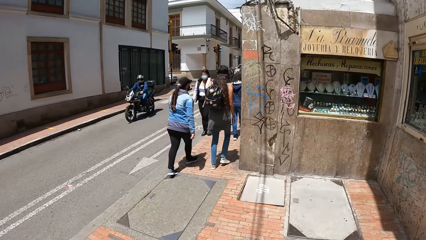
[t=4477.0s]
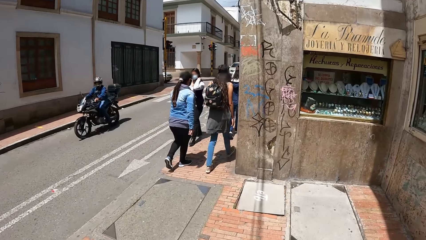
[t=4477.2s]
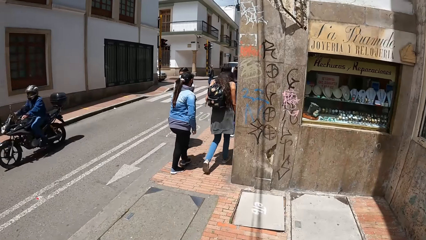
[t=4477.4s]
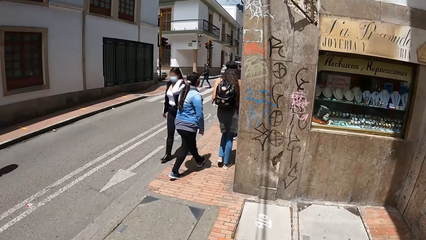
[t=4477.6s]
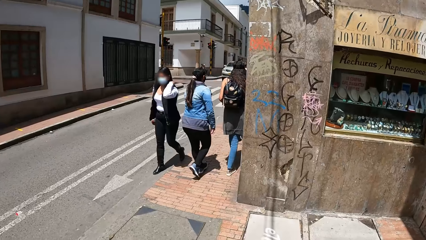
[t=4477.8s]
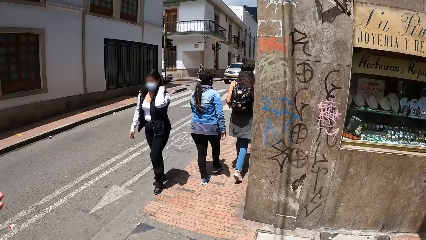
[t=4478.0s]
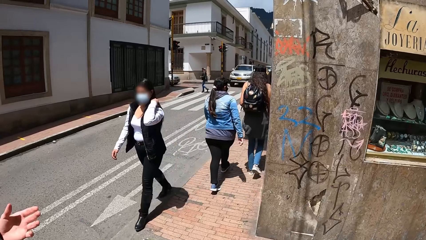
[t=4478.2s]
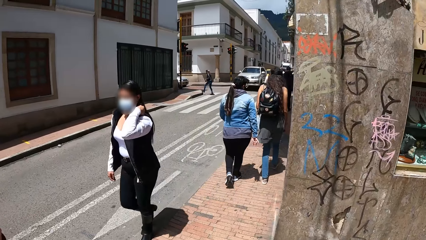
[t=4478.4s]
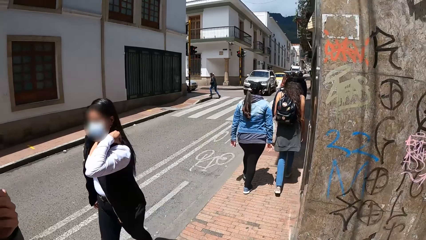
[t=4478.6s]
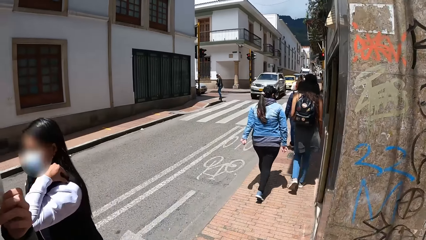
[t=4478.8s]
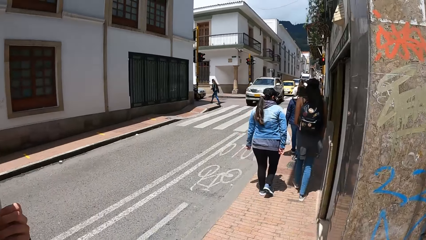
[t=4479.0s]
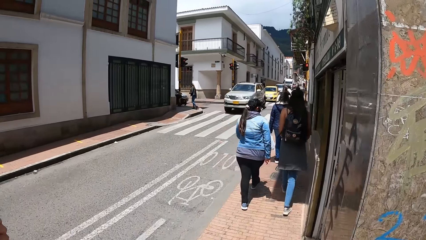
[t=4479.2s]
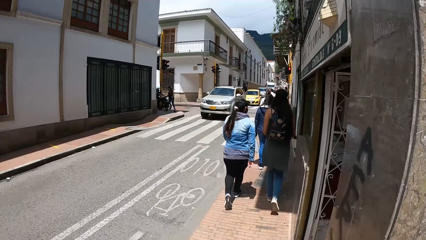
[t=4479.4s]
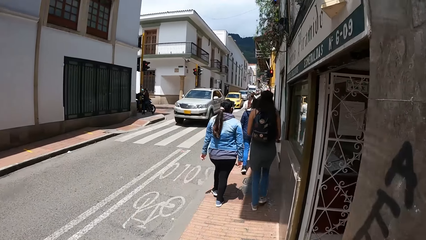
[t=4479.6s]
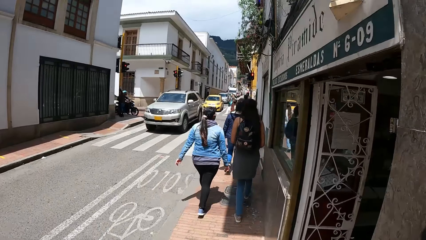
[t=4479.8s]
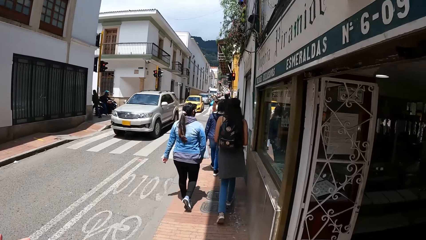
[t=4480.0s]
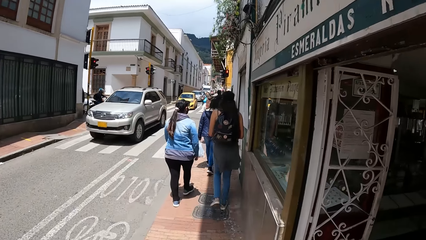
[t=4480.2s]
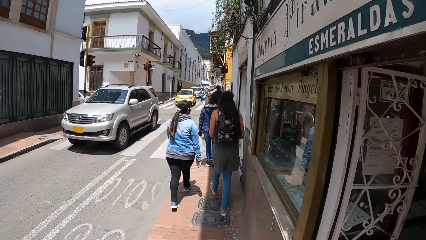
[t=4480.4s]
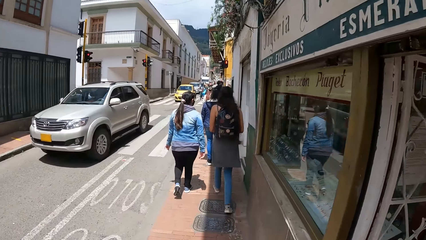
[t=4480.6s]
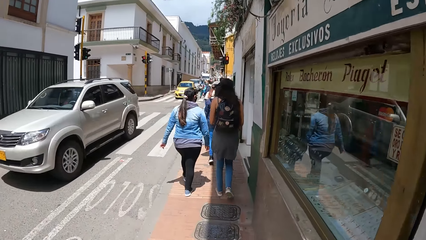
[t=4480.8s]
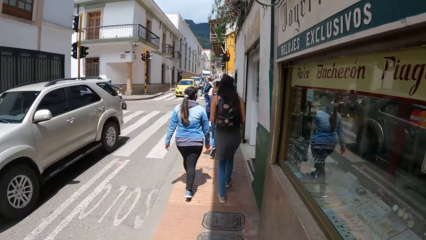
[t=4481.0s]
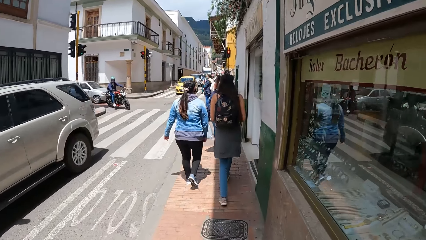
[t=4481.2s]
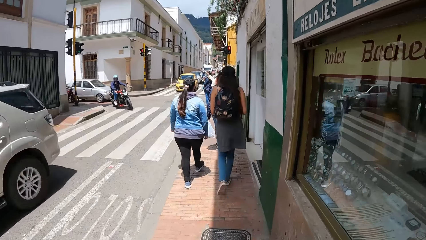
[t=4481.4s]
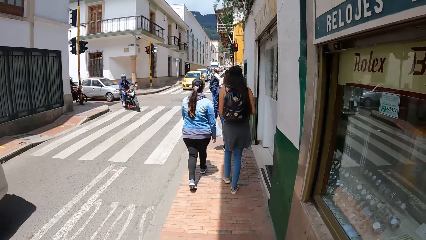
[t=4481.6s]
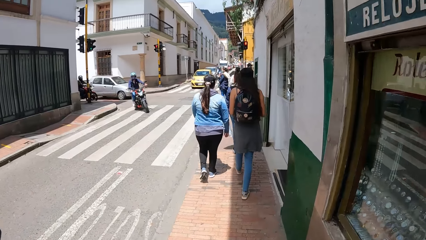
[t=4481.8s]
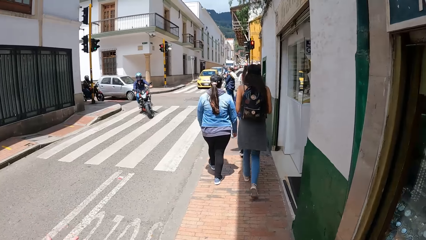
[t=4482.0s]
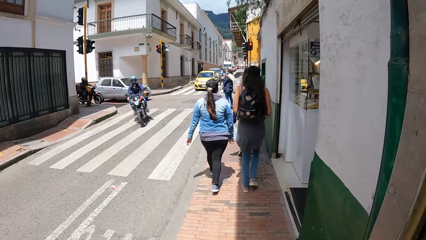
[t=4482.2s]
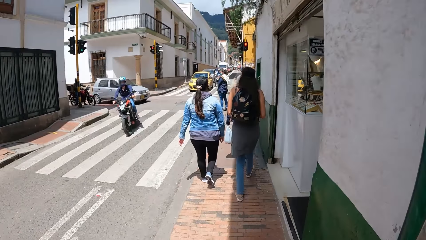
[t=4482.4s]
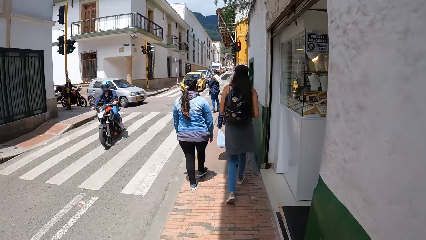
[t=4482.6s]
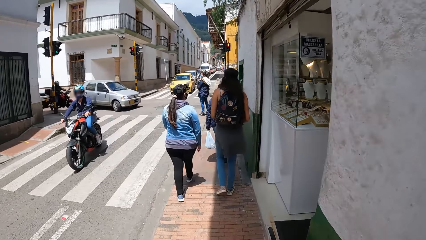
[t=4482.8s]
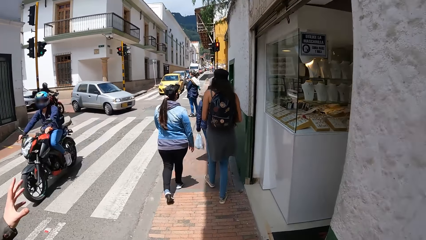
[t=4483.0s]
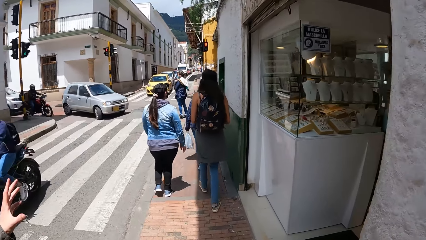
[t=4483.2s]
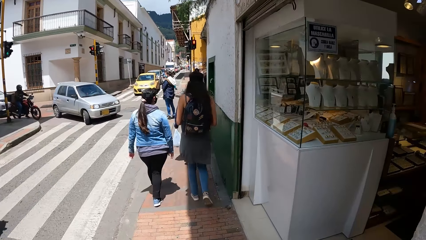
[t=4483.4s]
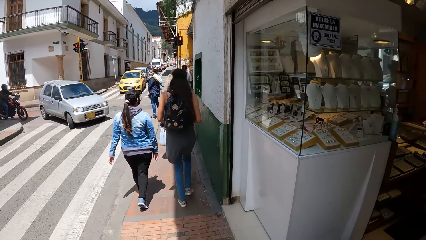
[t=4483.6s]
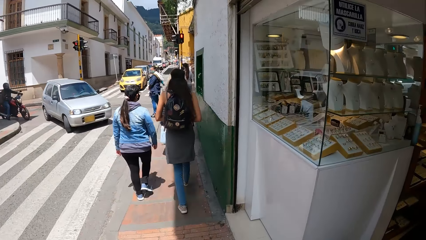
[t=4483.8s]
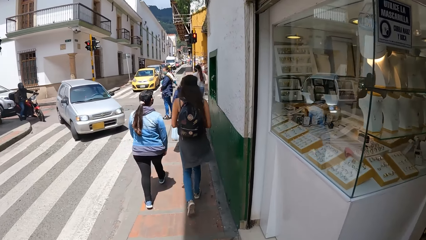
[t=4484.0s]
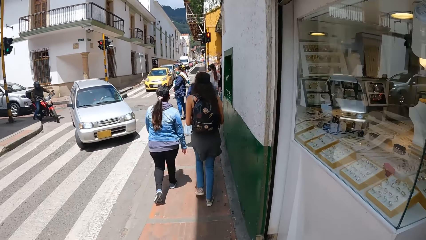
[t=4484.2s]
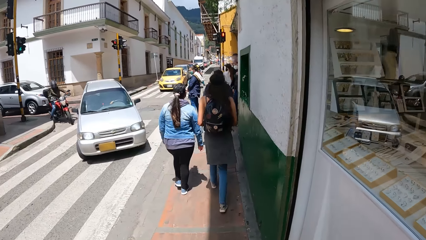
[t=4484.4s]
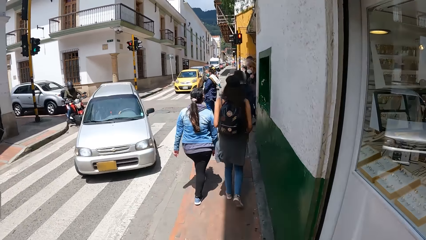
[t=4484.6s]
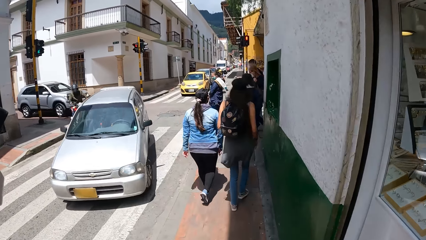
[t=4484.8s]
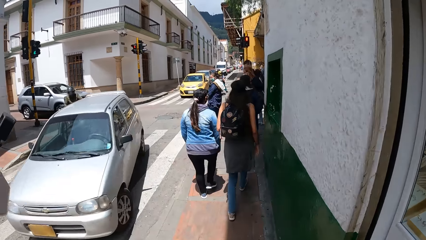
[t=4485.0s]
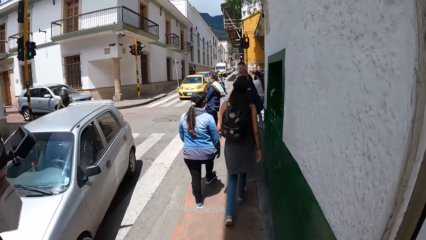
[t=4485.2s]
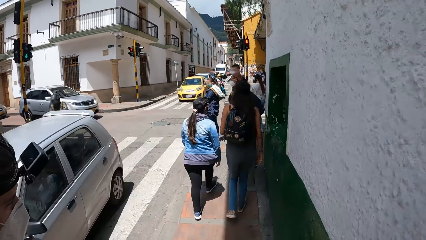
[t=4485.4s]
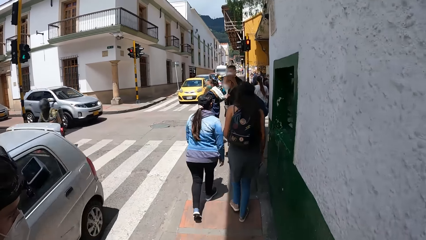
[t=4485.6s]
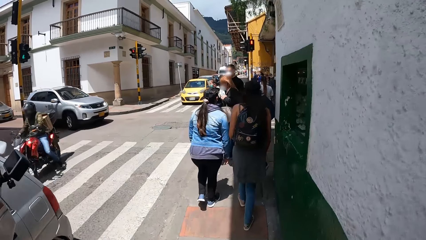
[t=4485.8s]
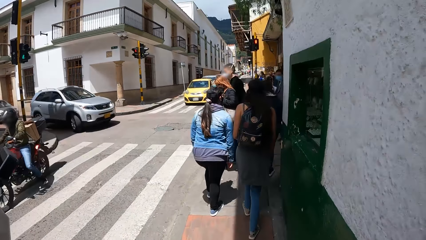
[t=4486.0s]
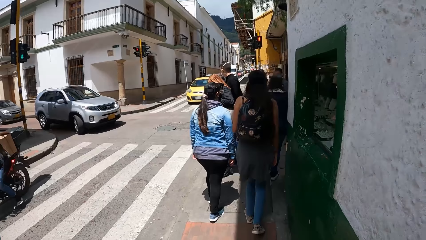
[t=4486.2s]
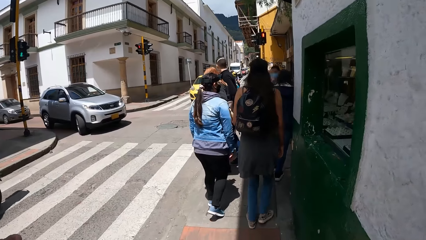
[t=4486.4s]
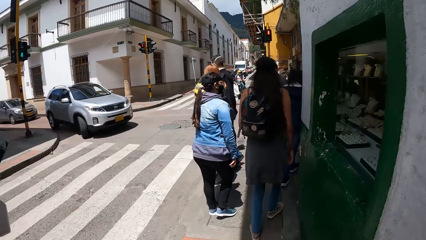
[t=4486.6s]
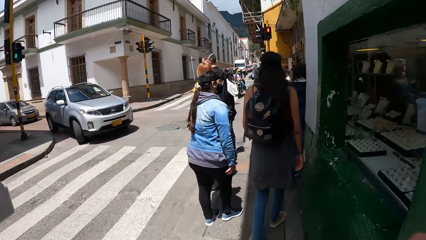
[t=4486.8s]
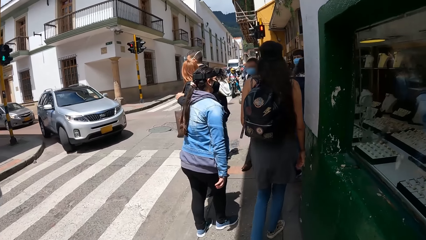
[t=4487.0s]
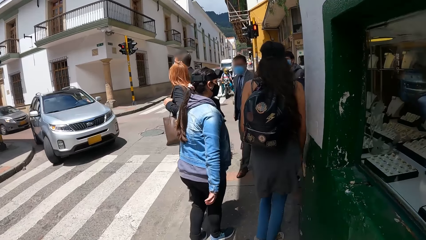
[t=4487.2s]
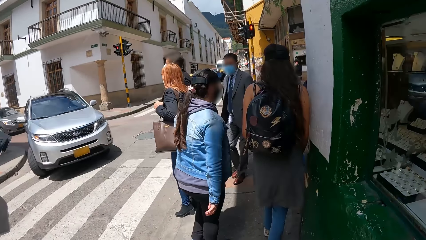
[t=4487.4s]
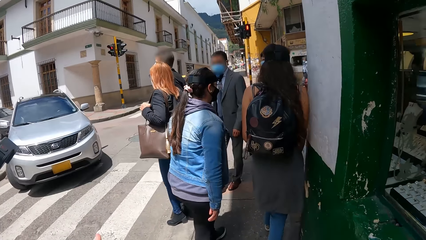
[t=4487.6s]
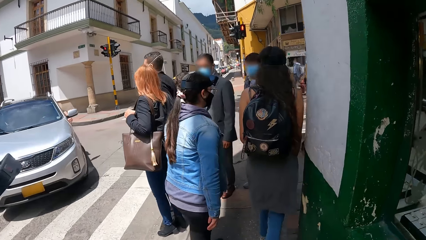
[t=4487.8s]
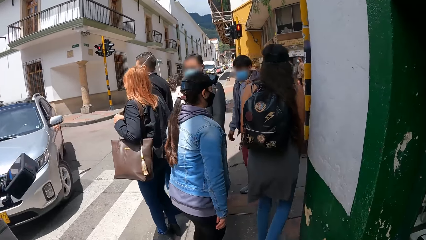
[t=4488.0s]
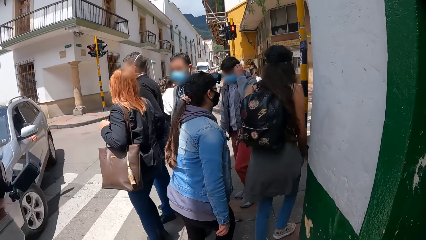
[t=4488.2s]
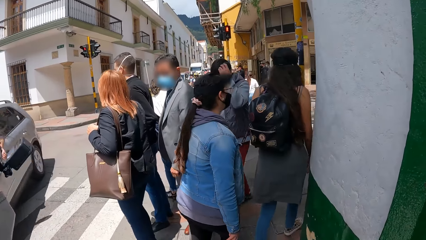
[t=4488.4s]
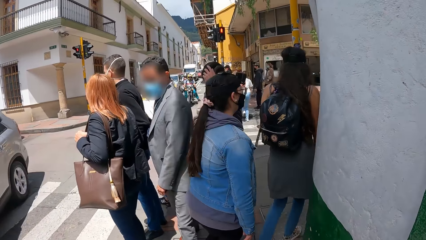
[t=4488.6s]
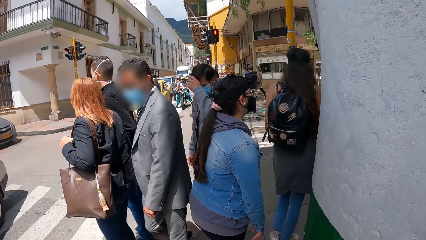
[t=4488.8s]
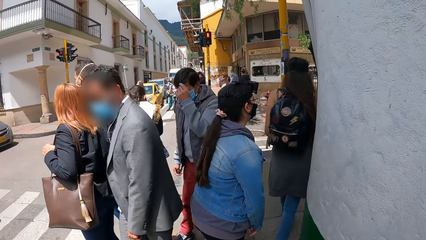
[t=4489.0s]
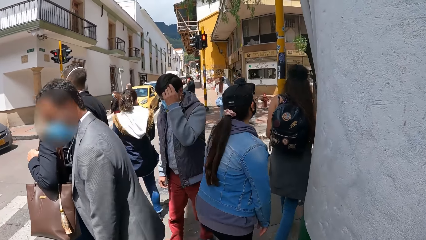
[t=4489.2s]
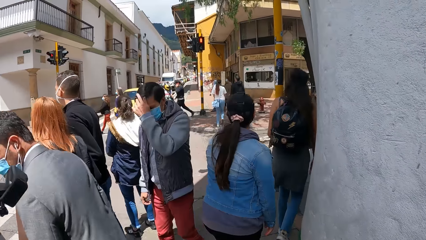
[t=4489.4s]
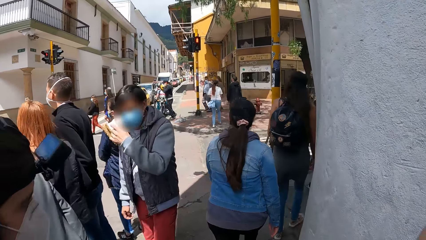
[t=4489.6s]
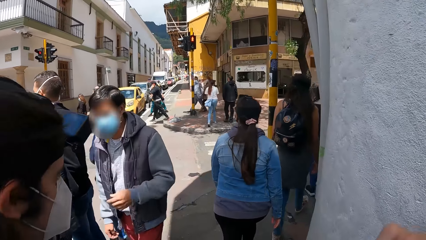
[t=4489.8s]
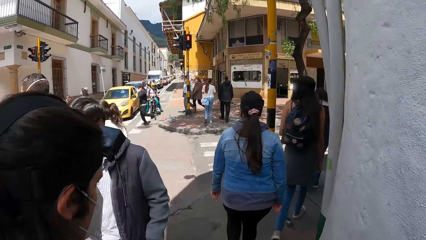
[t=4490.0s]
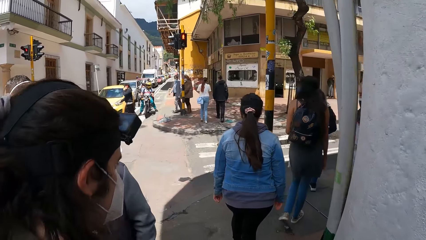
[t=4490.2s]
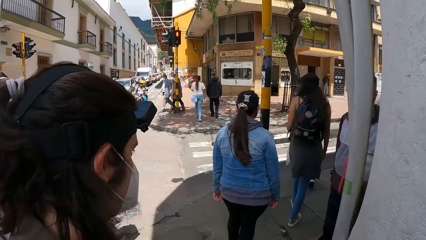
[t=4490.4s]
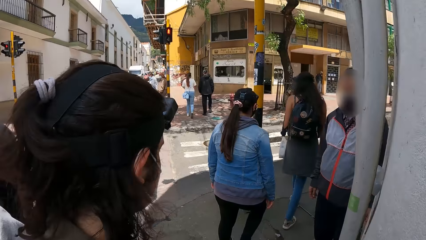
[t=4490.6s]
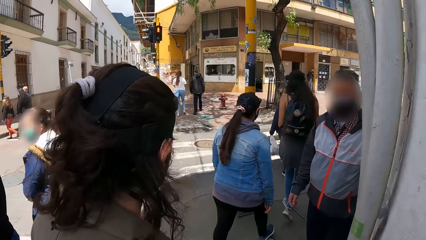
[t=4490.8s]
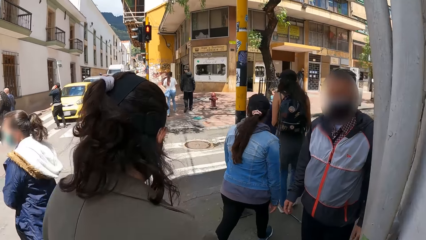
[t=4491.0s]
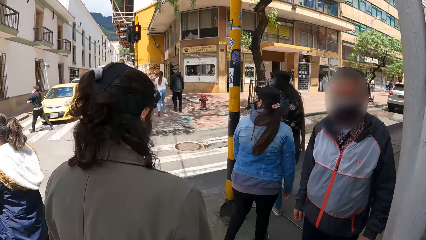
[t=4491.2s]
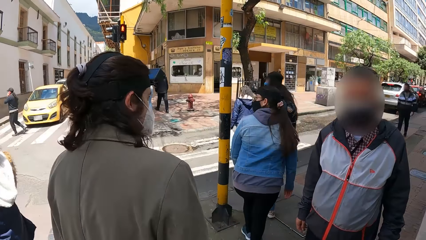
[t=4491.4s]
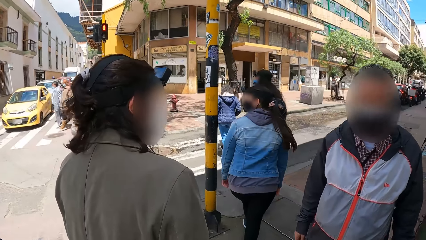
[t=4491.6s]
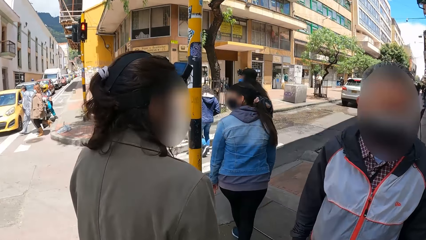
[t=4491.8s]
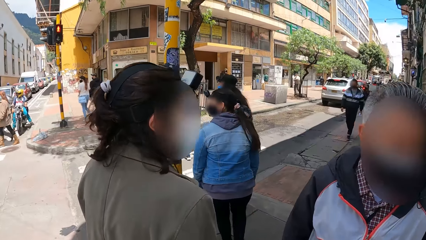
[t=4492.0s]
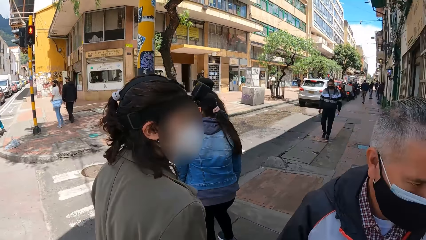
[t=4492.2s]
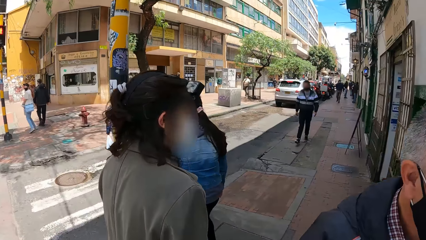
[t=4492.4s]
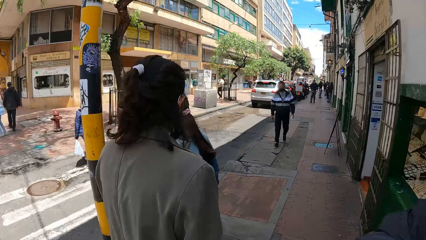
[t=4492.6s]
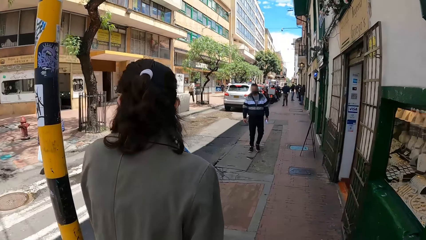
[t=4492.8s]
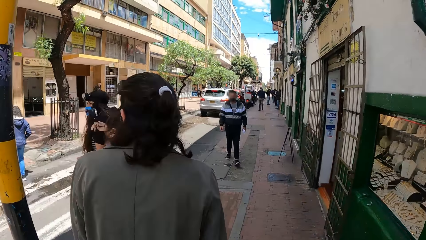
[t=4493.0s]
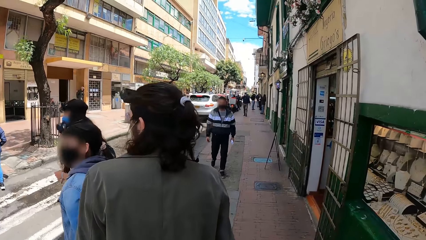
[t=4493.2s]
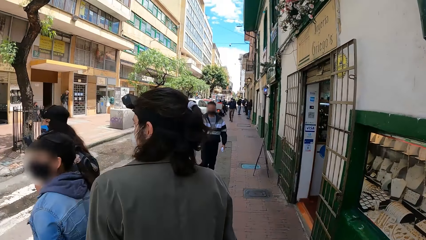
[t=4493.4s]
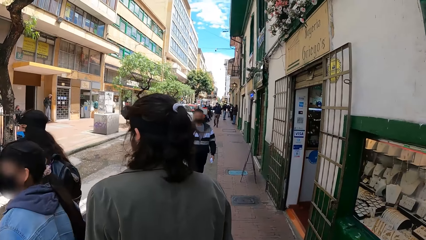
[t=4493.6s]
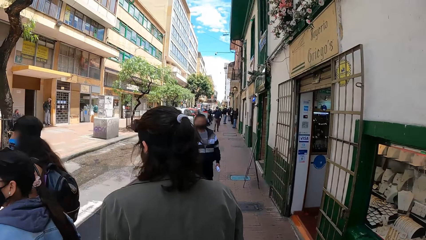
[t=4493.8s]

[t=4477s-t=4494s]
The man adjusts the nose mask on his face with his left hand.
